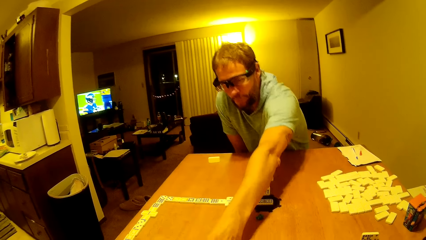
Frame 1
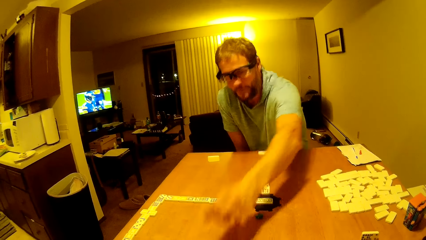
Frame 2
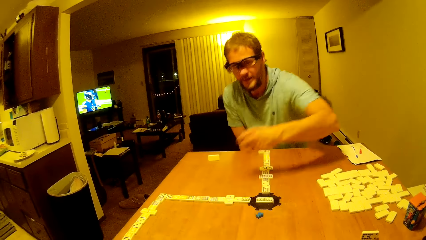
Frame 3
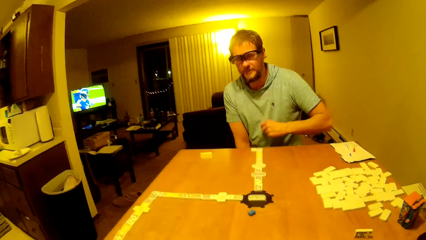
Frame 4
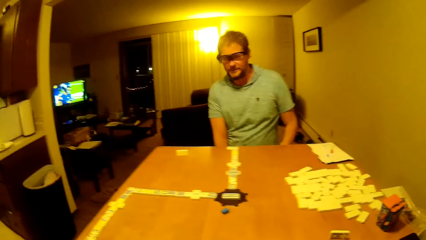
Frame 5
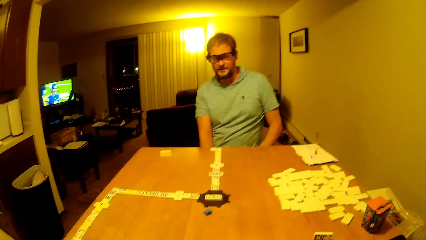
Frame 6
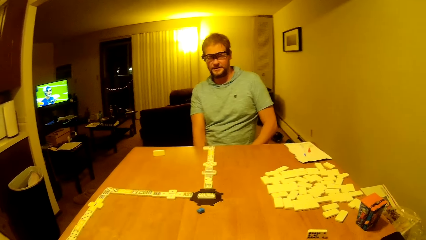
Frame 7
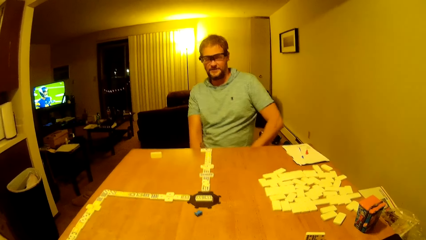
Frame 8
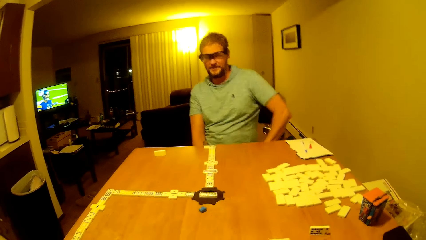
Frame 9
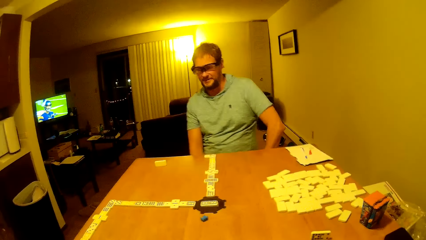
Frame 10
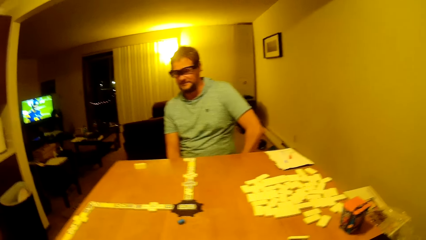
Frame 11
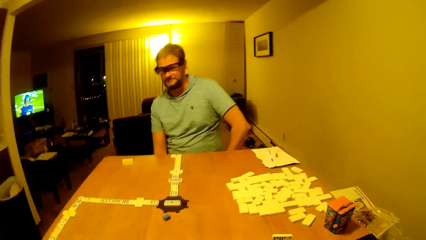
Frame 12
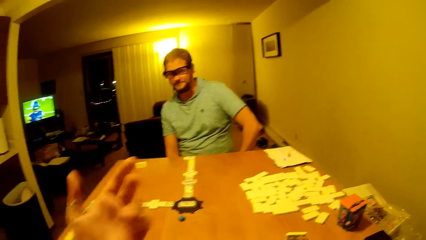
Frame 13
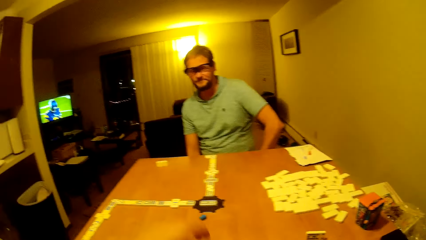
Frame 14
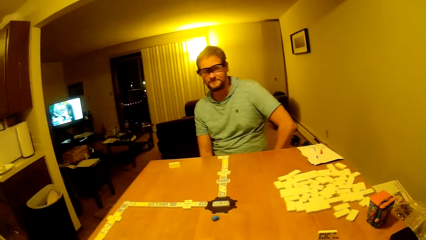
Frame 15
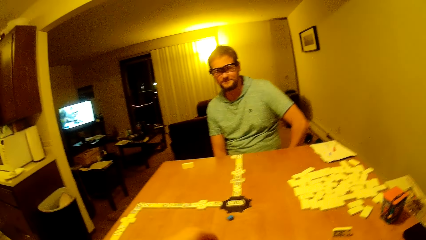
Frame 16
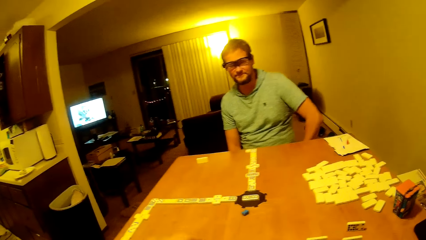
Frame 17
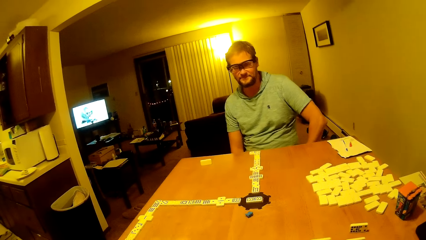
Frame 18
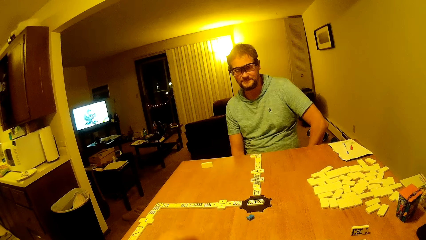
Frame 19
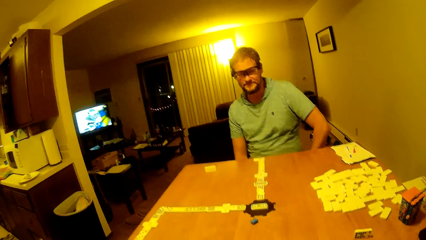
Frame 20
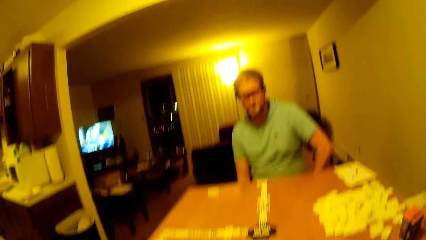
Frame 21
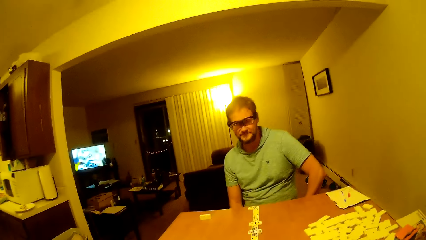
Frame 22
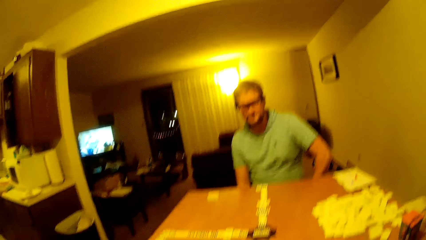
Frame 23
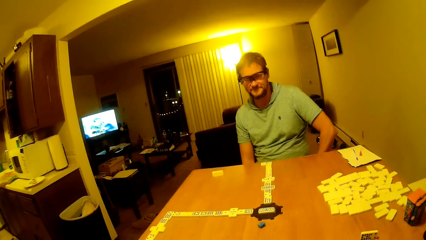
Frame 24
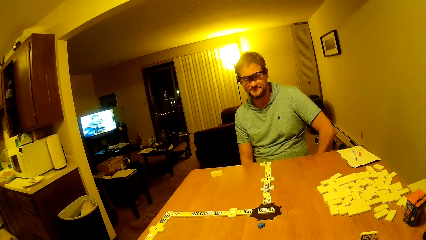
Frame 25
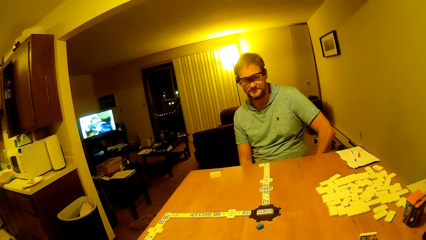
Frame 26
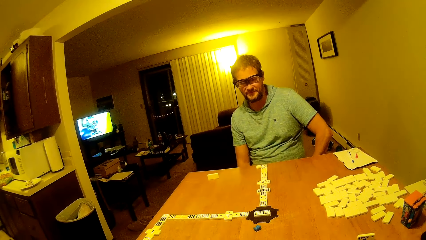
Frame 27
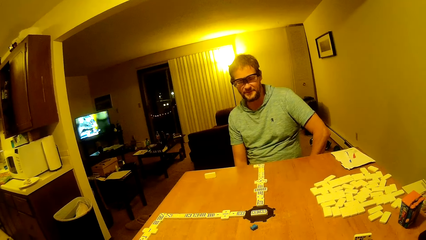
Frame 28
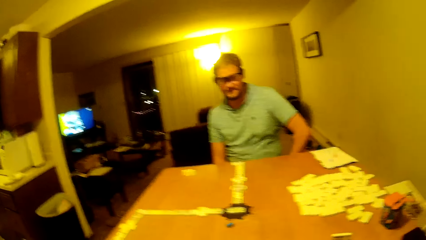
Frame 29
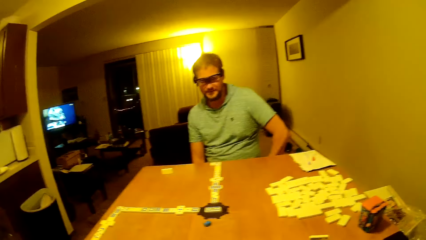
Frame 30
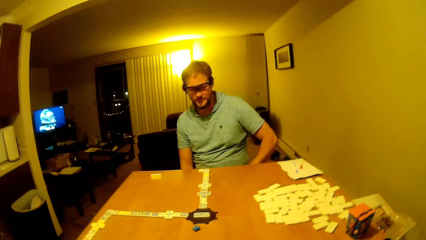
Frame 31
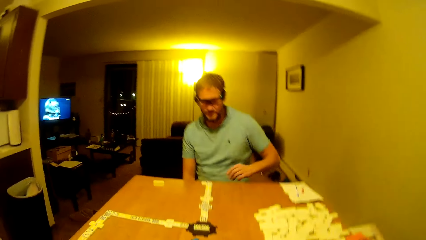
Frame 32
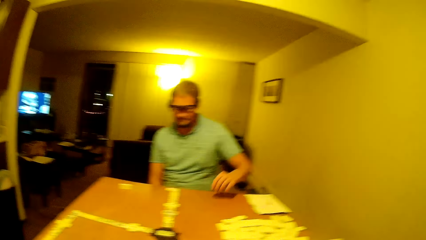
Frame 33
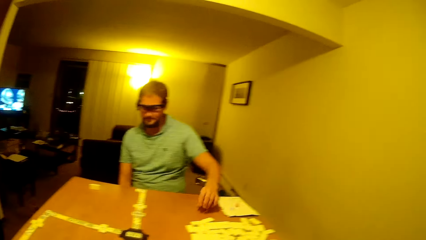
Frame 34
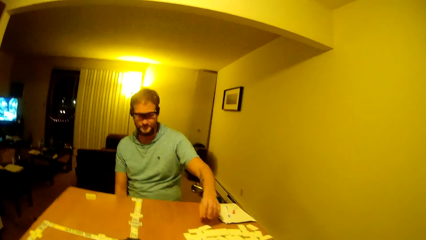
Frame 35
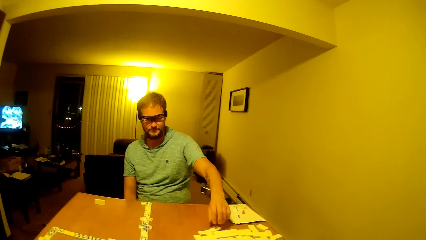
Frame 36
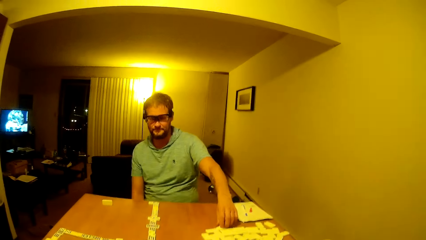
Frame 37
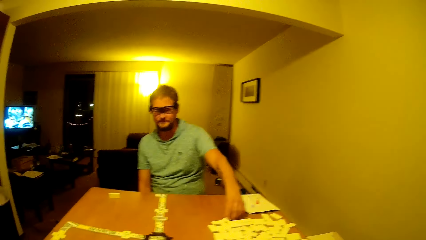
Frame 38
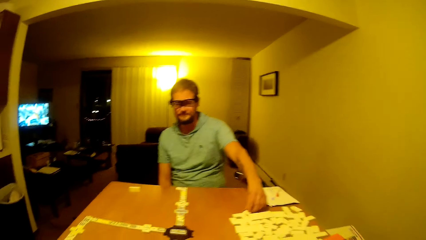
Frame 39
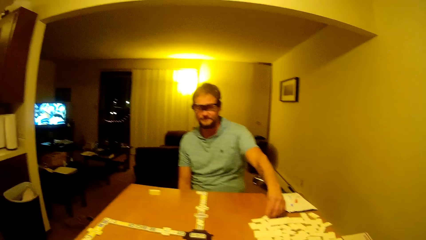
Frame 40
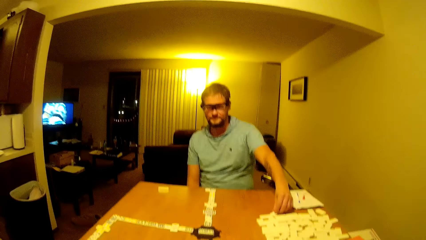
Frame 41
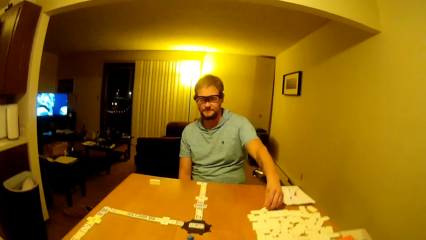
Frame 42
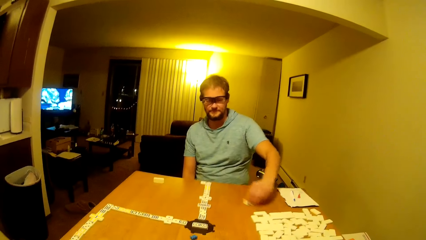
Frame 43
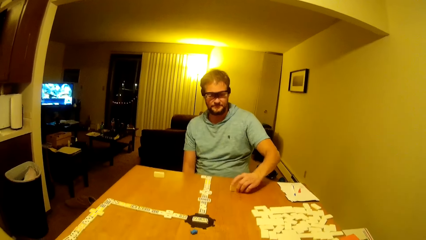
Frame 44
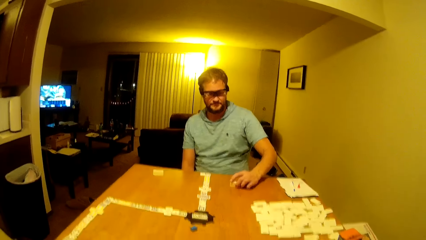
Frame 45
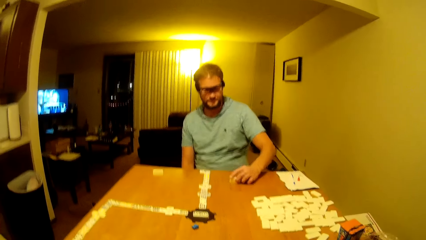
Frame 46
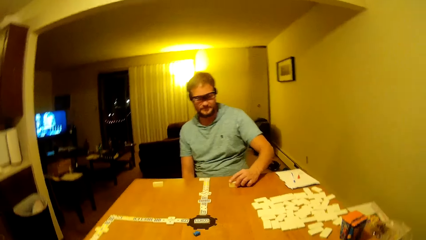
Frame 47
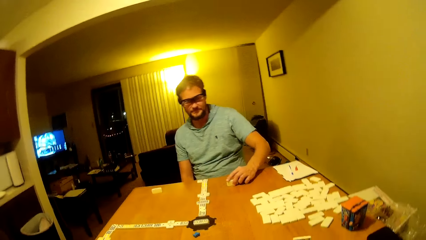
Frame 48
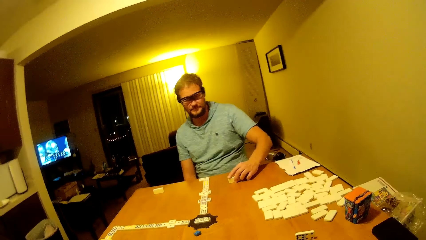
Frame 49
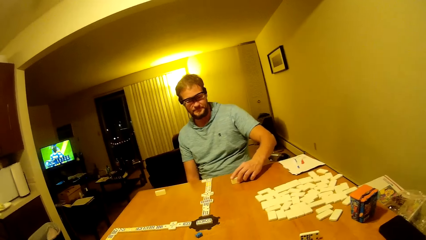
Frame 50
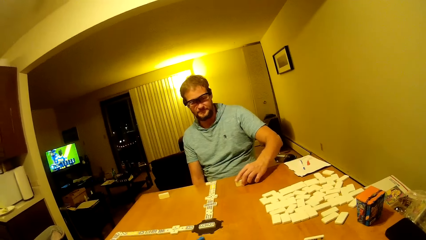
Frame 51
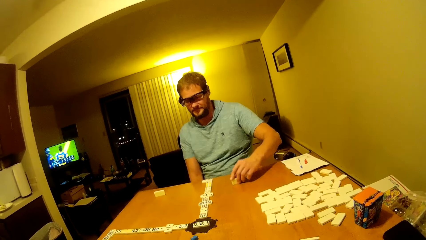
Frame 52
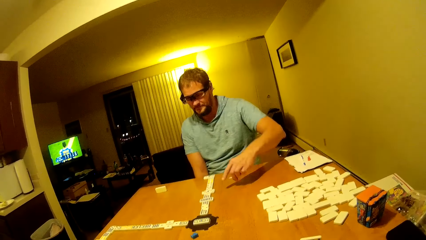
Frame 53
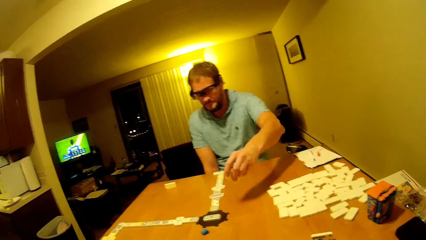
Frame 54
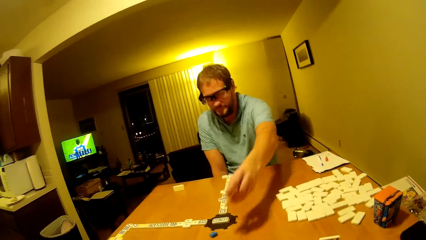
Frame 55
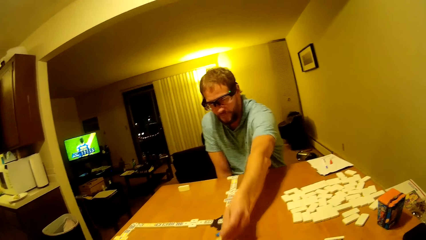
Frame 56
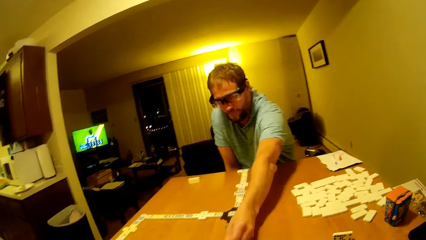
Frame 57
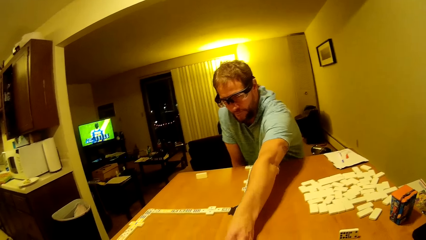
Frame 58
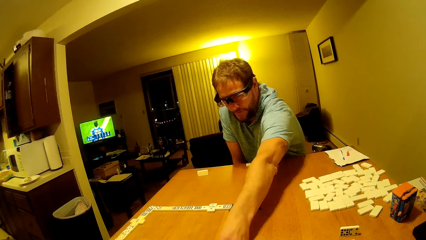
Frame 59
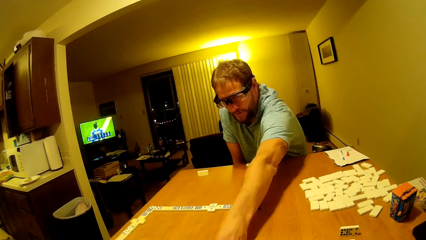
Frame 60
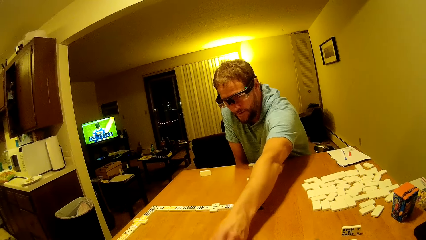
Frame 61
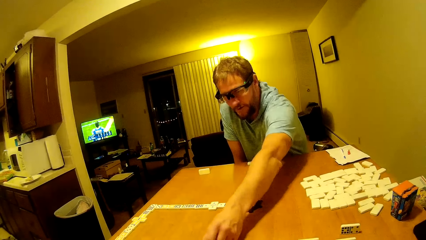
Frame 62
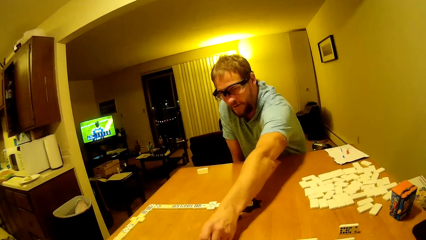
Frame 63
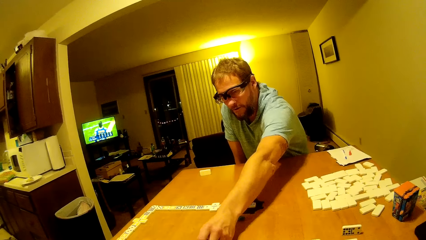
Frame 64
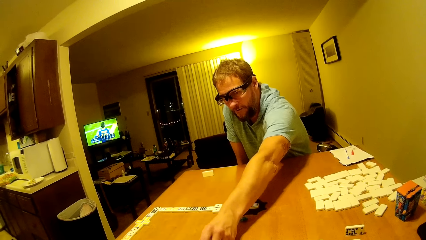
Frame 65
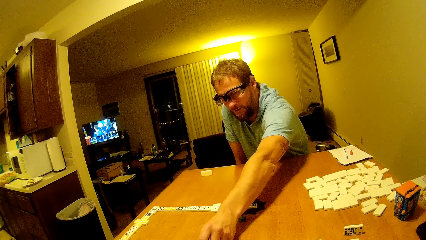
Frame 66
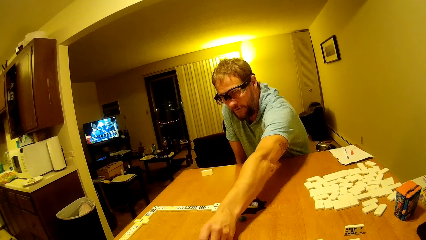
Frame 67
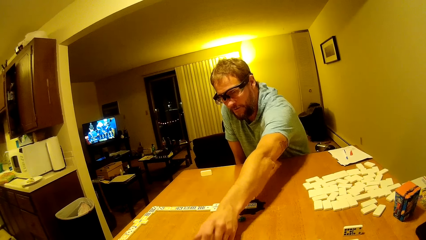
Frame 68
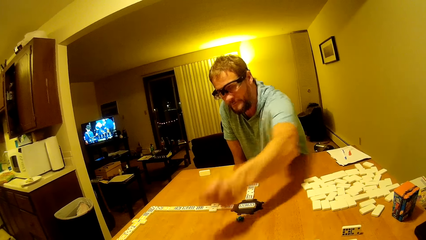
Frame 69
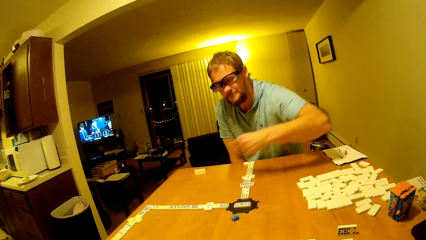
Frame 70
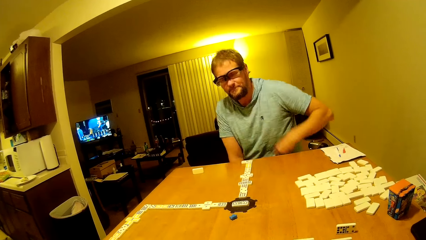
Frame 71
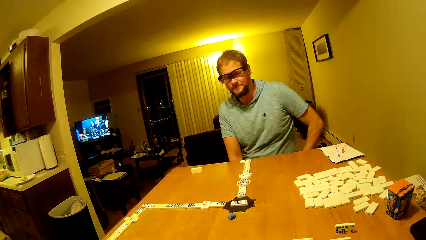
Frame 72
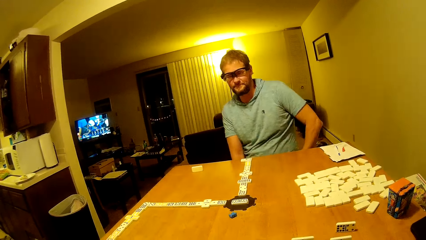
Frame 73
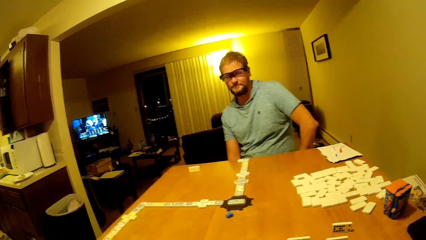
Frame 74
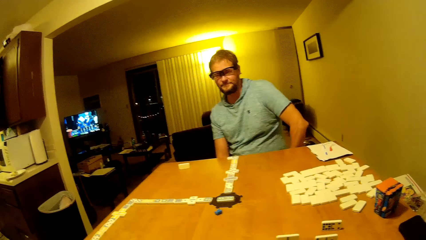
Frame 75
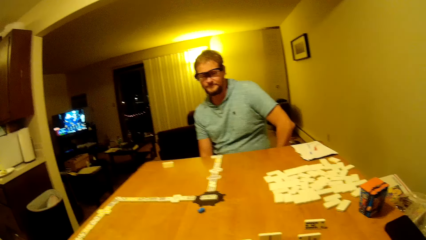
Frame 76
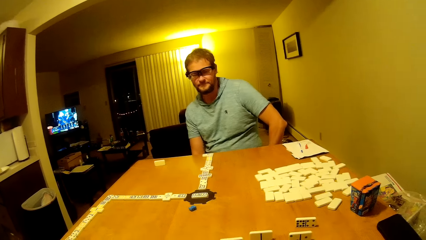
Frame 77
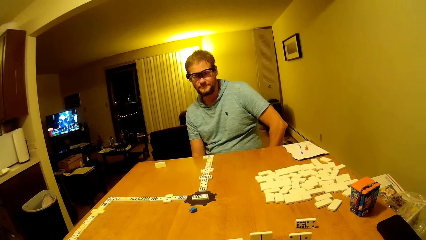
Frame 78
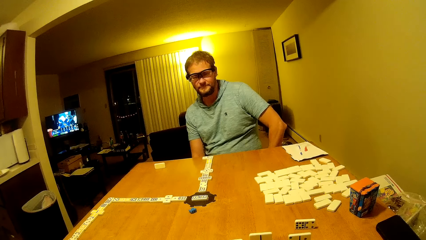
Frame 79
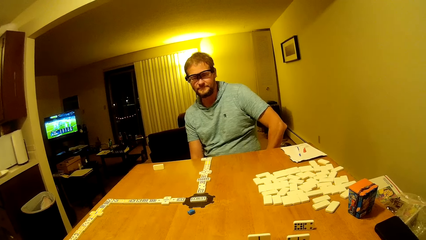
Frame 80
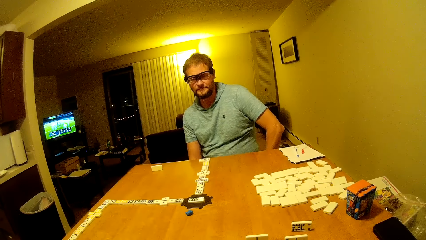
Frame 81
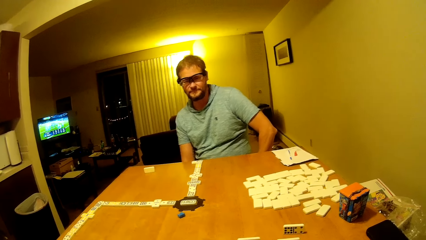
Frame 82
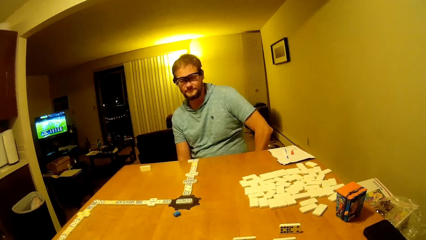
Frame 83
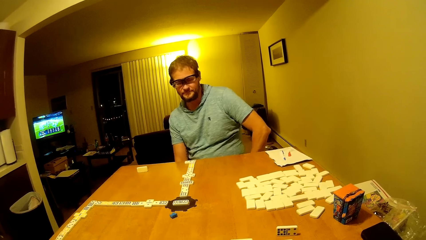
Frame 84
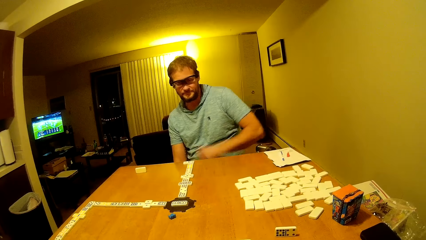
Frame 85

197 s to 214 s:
The camera wearer and the man stare at the tiles on the table. The camera wearer moves the hand upwards. The camera wearer and the man stare at the tiles on the table. The man moves the tile on the table. The camera wearer and the man stare at the tiles on the table.
